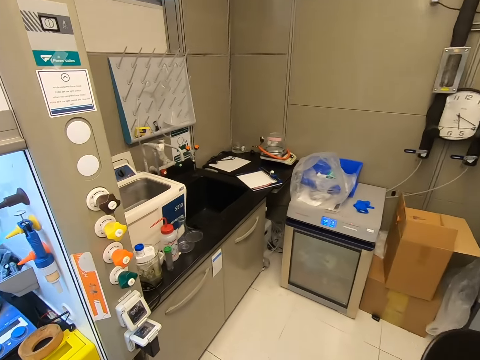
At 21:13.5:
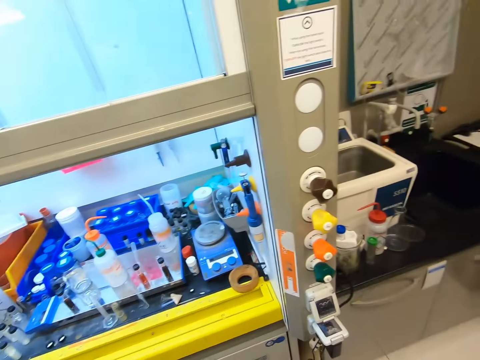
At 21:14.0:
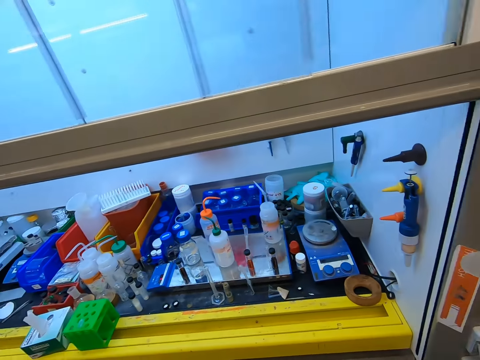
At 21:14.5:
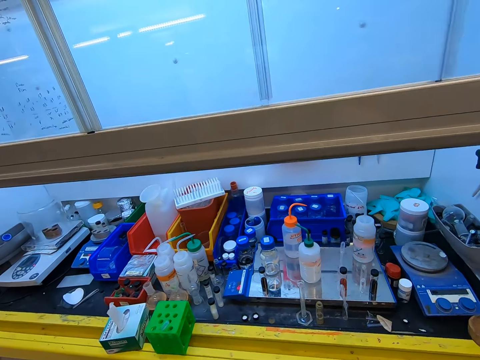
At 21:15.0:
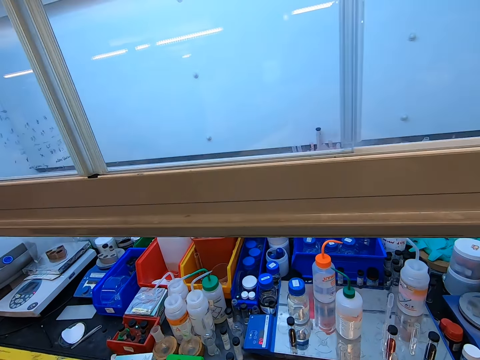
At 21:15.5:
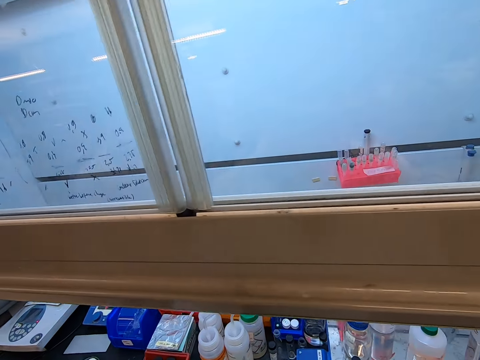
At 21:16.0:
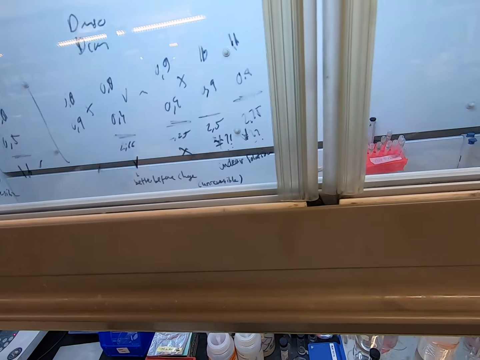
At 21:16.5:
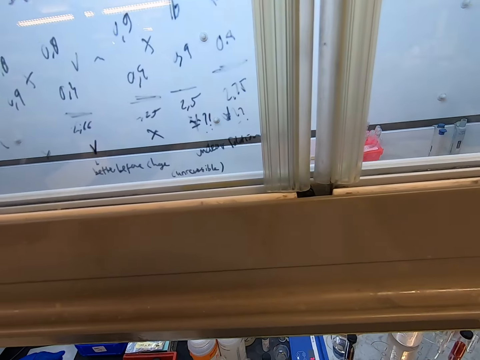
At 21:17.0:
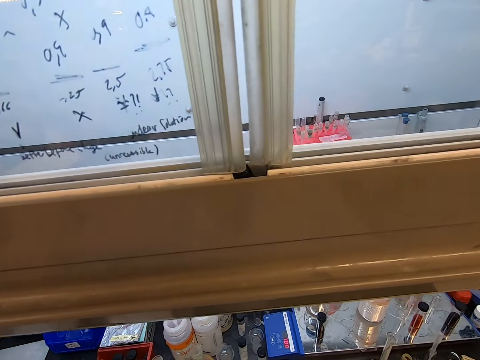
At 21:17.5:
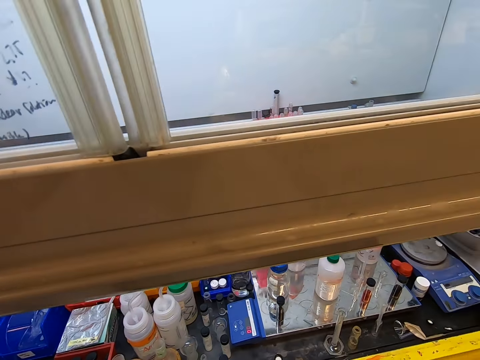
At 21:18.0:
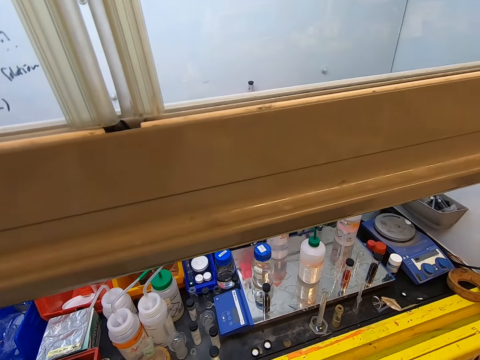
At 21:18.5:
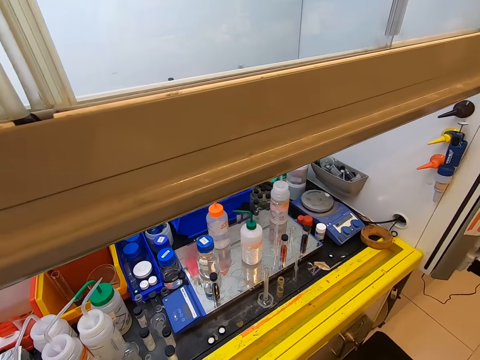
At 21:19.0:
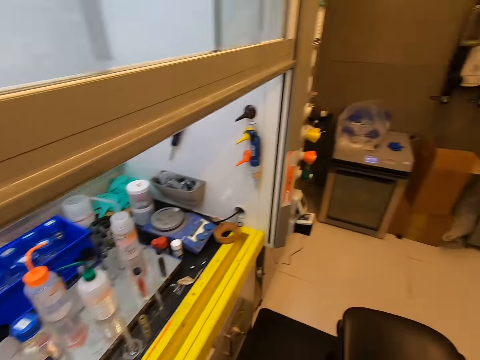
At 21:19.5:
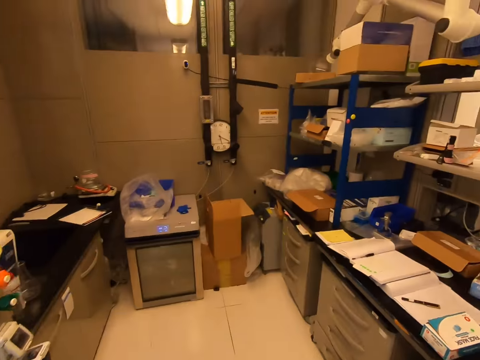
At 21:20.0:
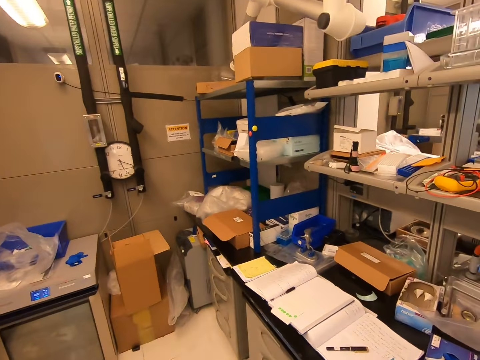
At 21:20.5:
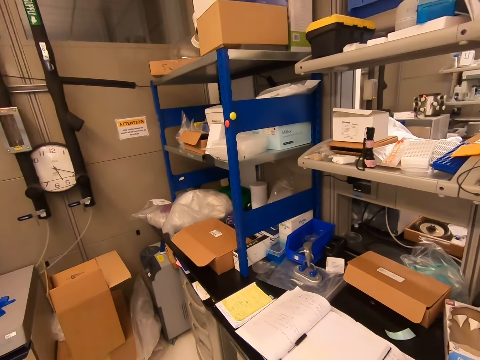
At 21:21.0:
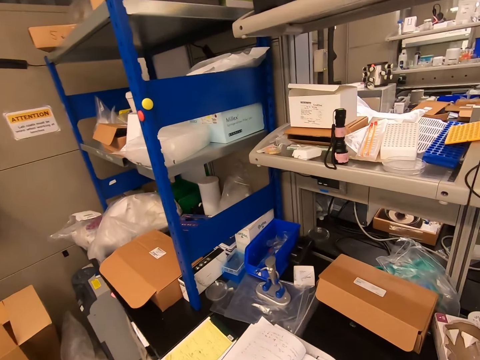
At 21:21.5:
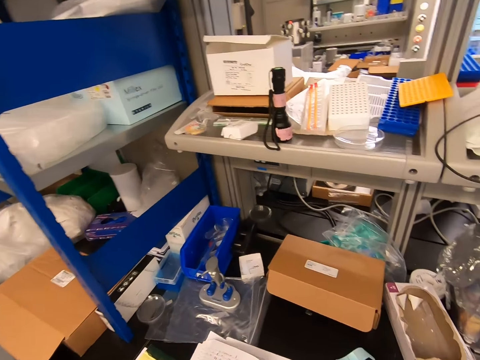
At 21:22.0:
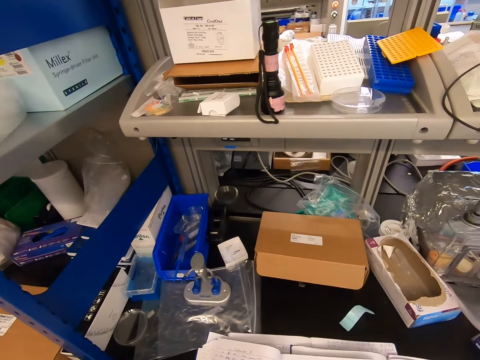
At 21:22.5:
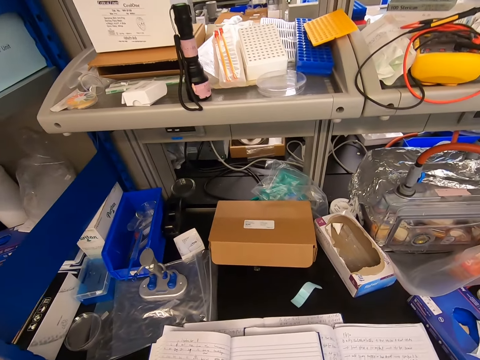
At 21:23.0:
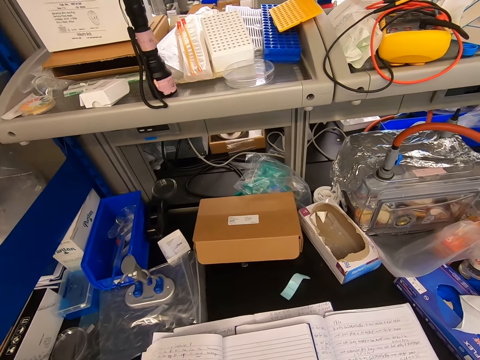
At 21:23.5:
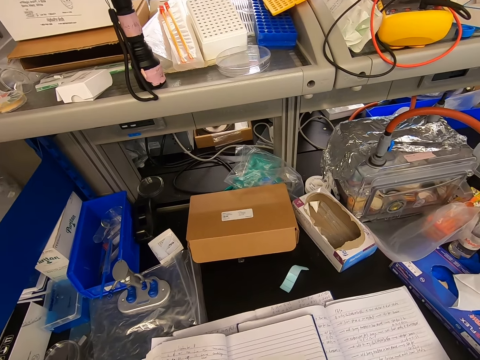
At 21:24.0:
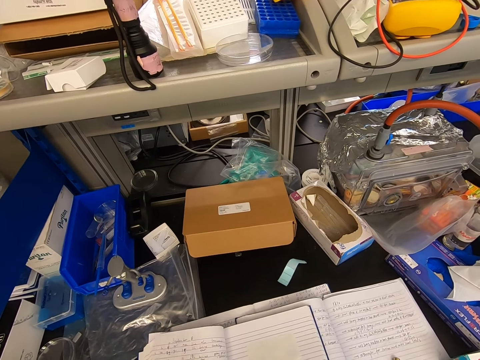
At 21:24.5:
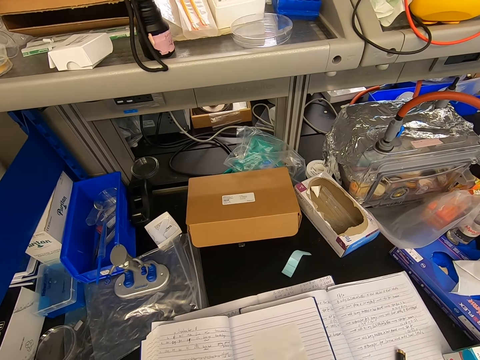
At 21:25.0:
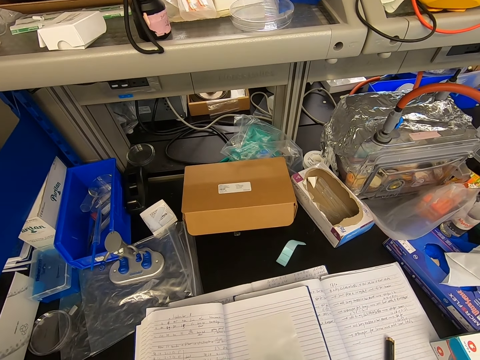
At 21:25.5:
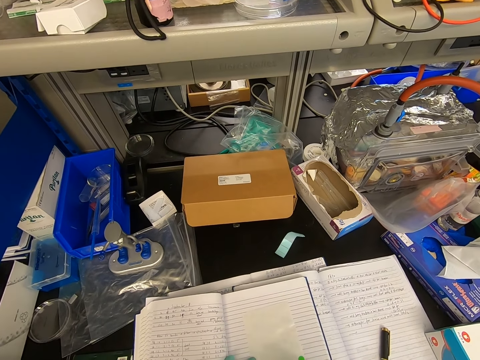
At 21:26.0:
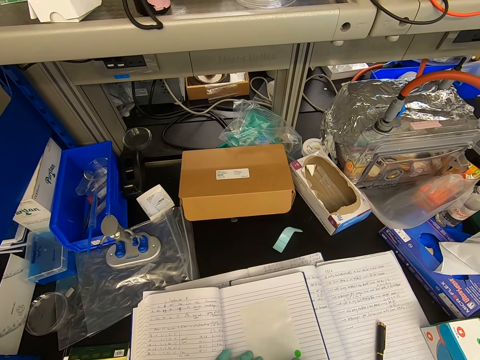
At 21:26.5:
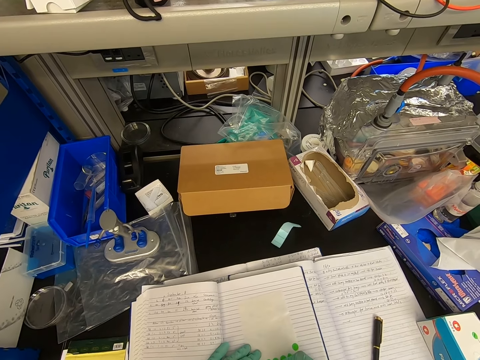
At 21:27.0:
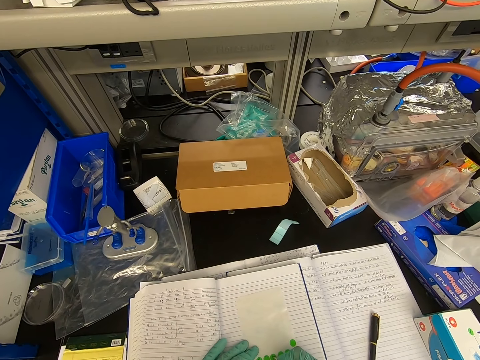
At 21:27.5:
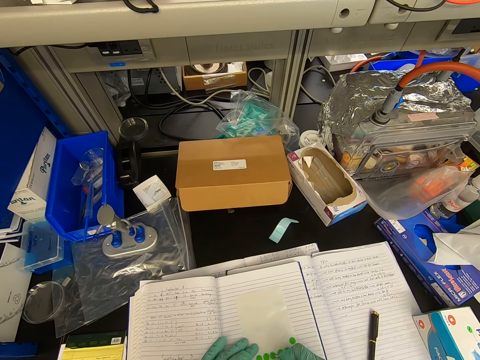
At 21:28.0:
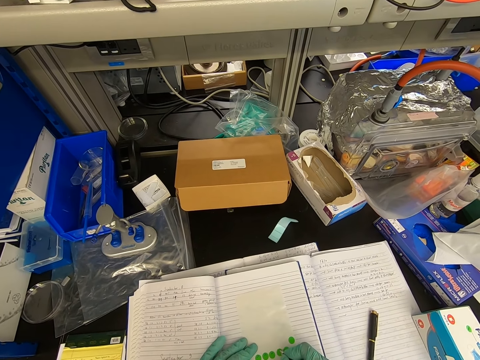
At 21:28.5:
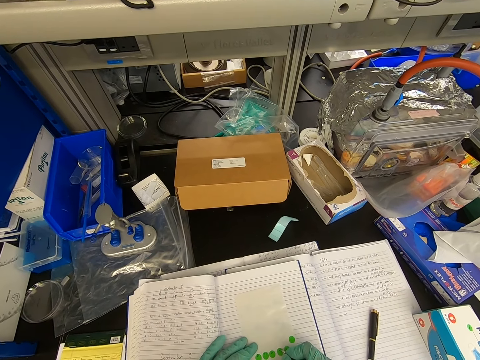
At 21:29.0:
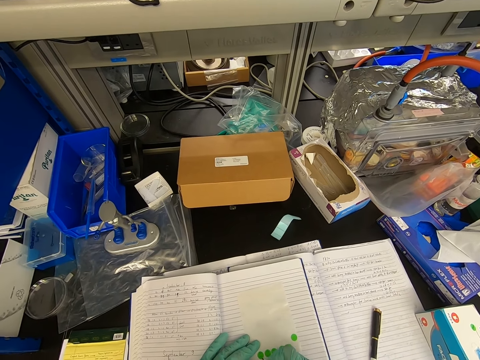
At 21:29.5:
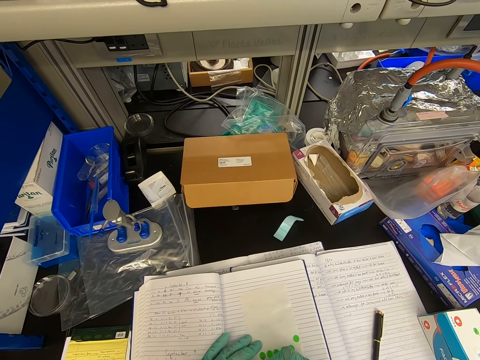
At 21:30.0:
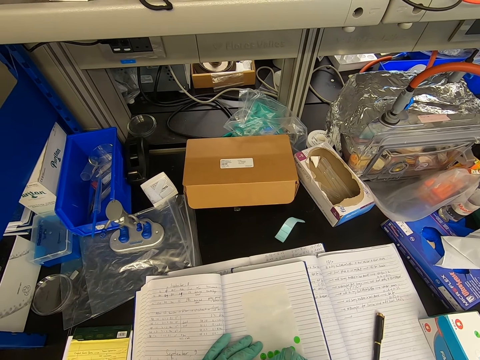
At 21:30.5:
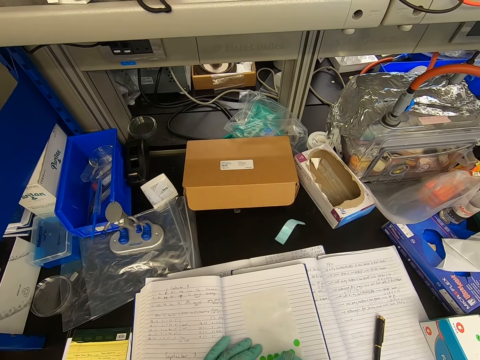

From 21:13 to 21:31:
The camera wearer stares at something. They walk in the room. They write on a book.

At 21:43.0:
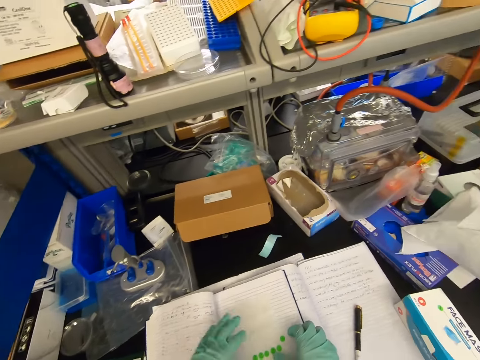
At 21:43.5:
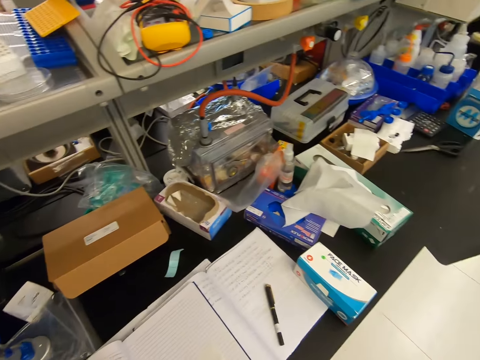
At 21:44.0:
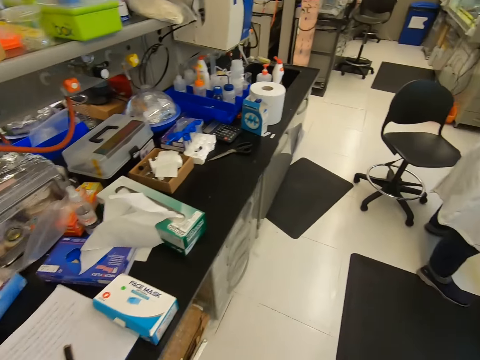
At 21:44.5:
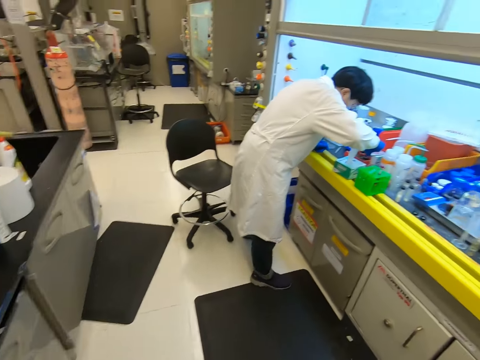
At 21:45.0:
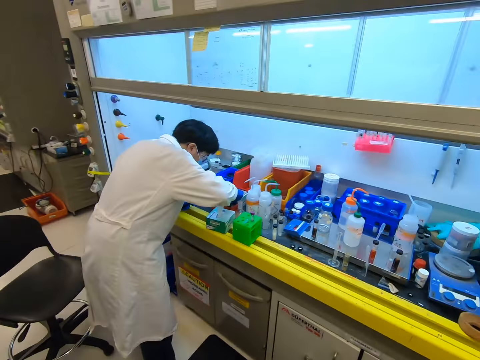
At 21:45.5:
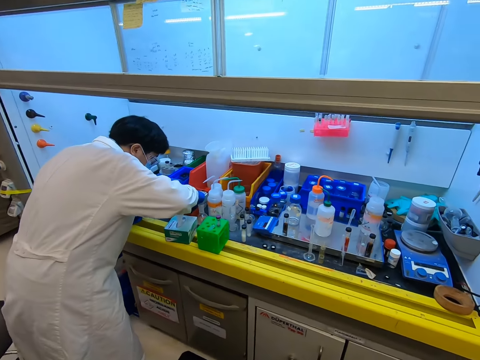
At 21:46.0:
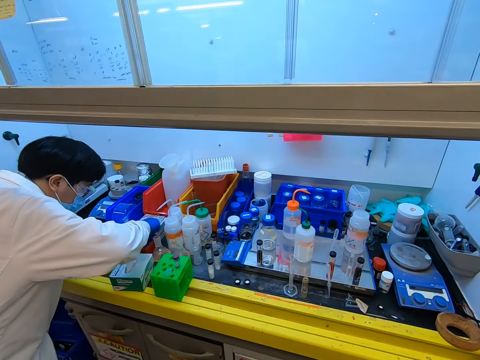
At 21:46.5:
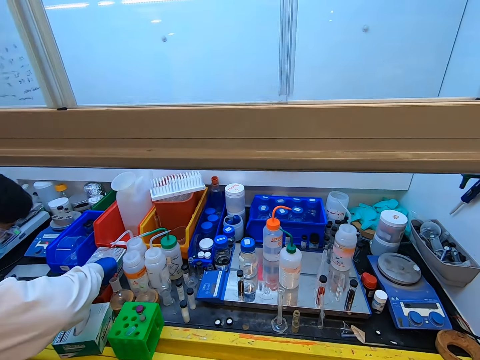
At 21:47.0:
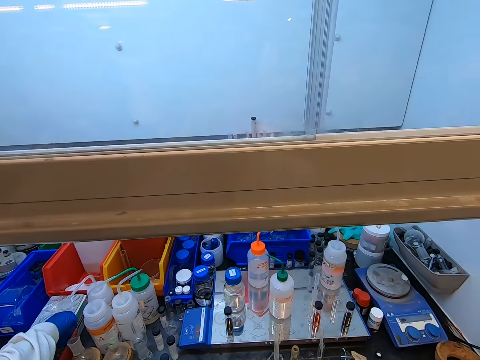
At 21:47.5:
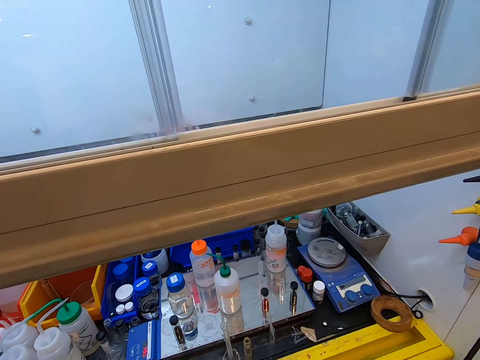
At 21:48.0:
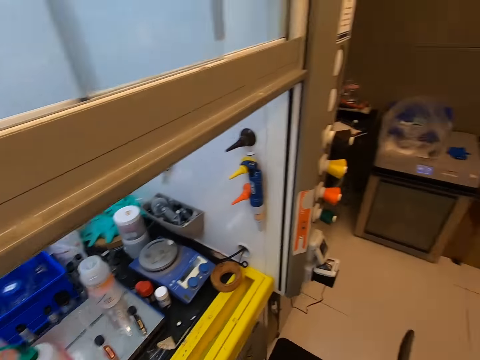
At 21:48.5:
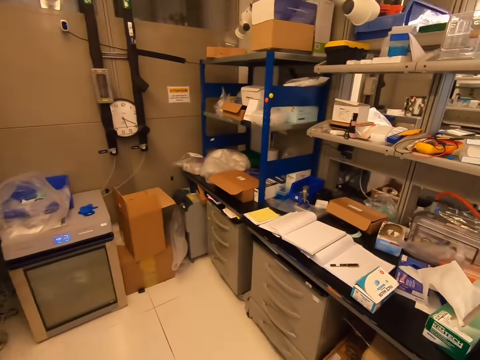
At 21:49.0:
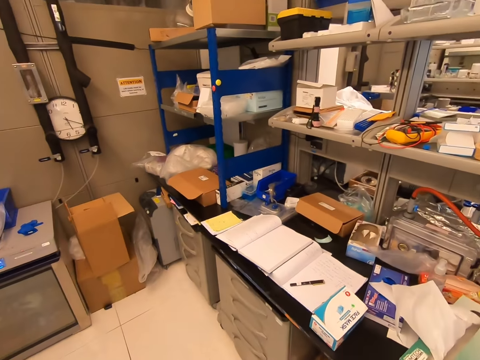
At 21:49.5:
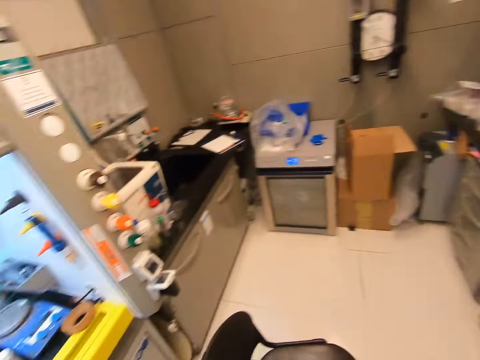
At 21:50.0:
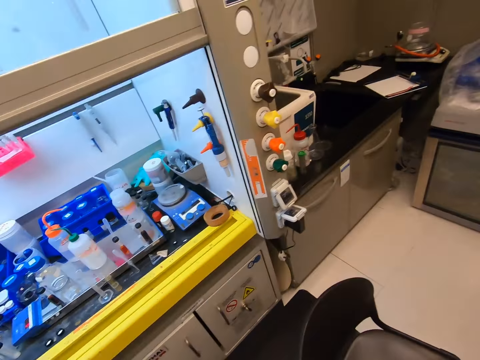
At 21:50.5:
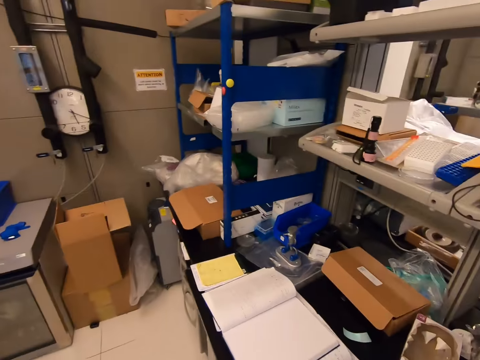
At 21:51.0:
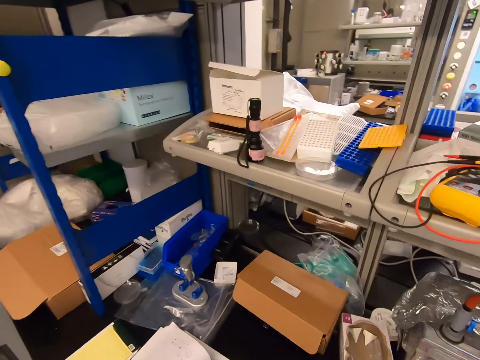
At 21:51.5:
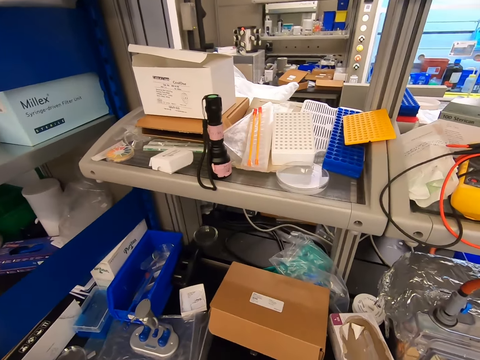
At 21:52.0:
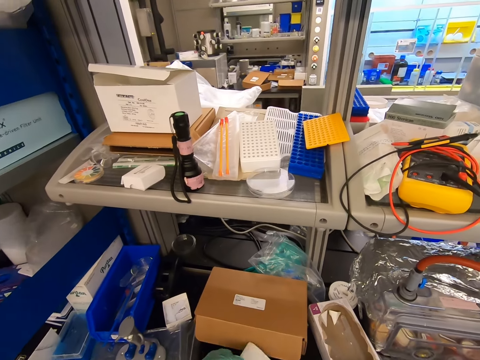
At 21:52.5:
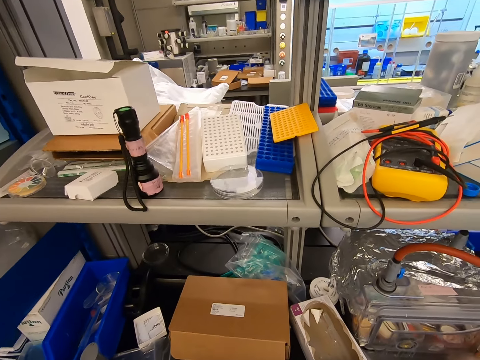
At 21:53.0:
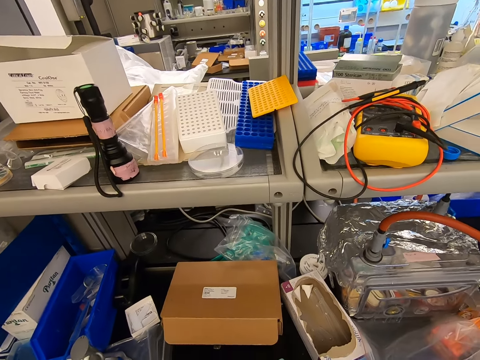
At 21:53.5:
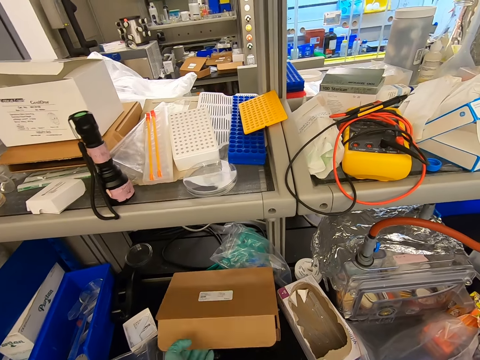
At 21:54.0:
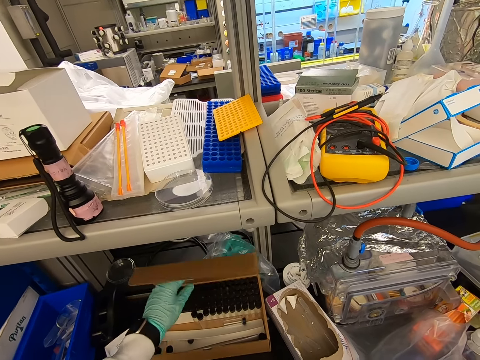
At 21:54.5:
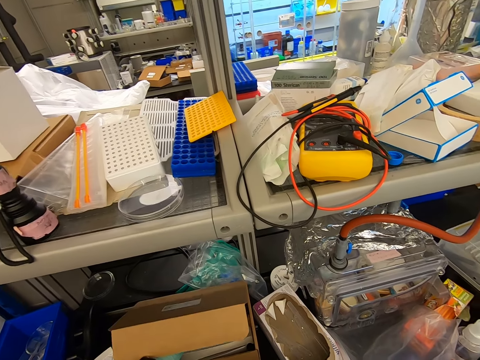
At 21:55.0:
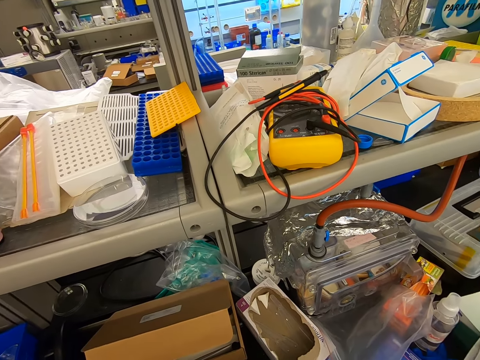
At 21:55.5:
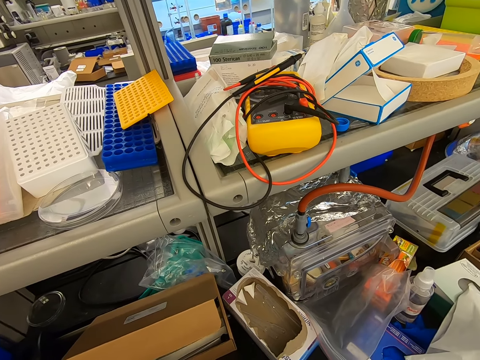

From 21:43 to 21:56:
The camera wearer moves around the room. They pick up something in the box.
